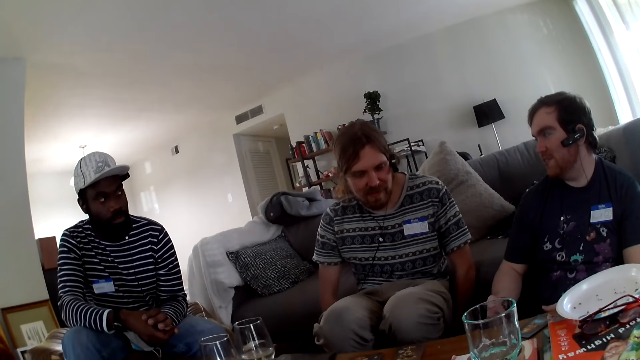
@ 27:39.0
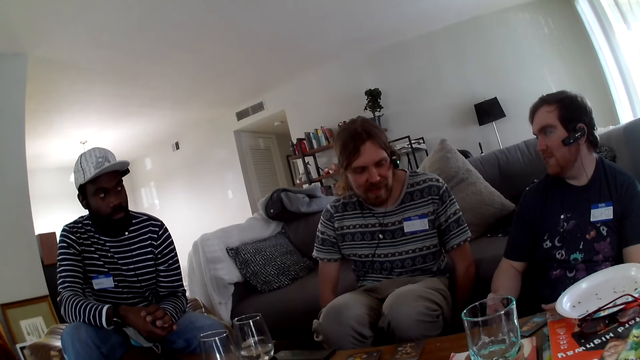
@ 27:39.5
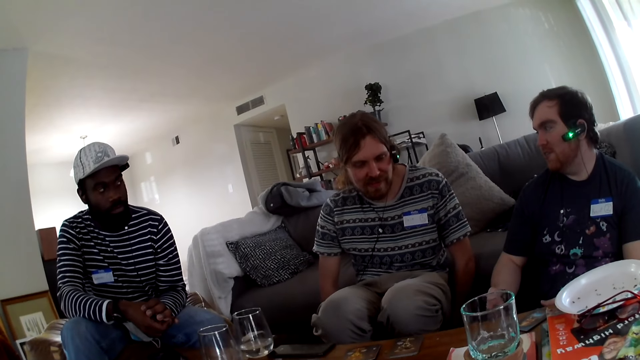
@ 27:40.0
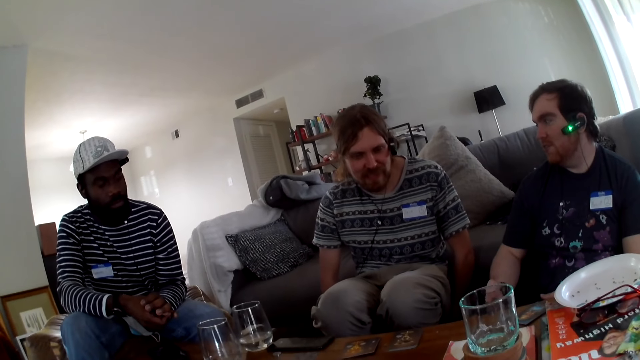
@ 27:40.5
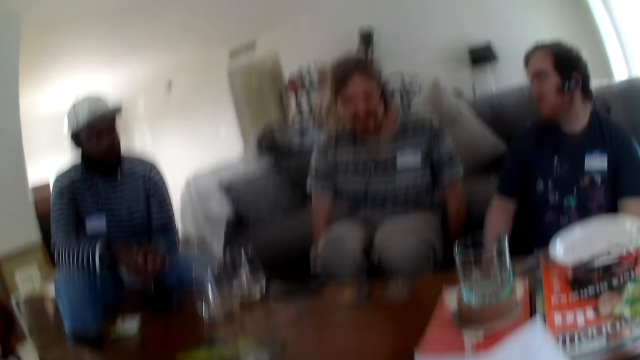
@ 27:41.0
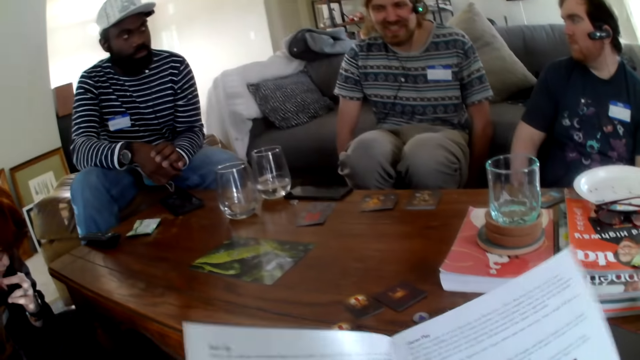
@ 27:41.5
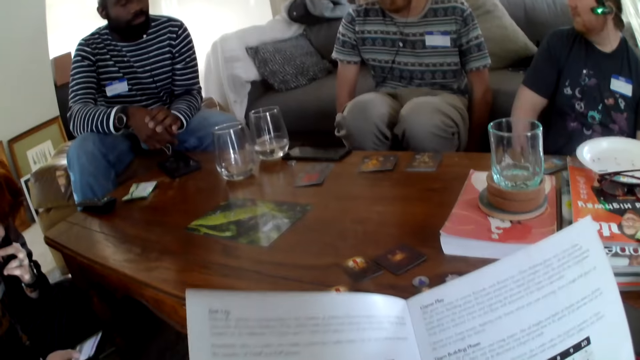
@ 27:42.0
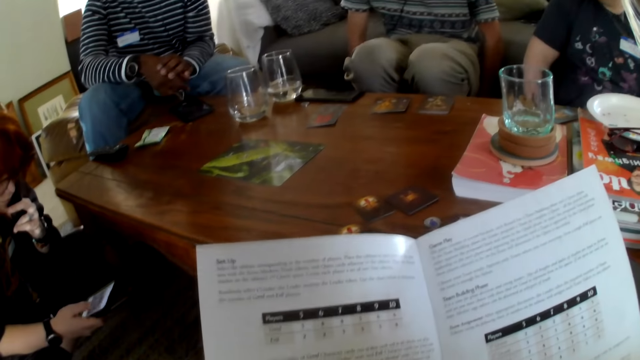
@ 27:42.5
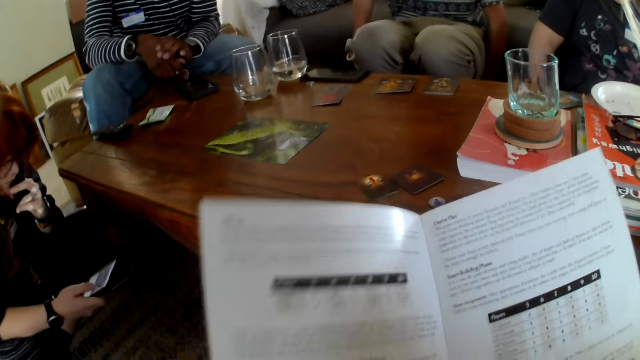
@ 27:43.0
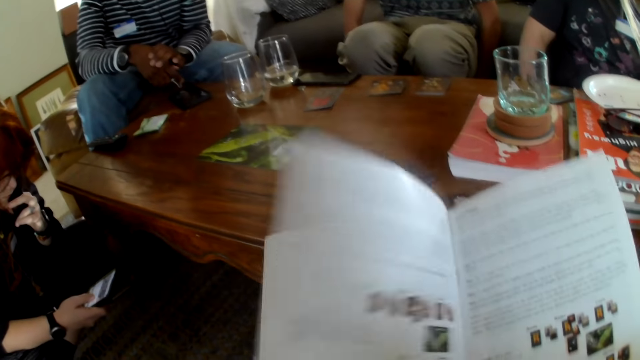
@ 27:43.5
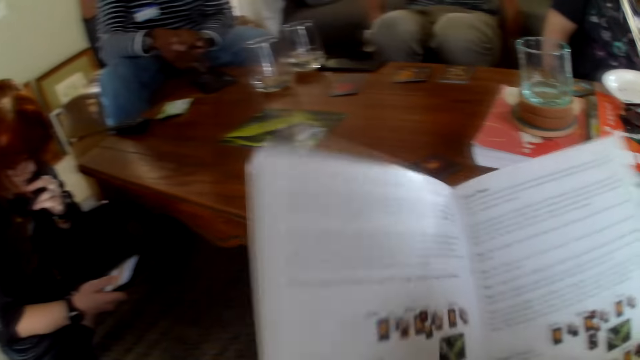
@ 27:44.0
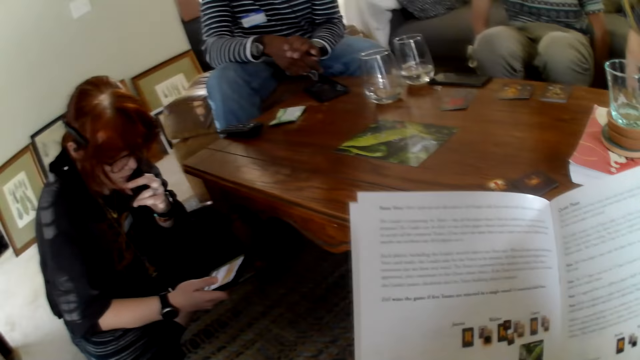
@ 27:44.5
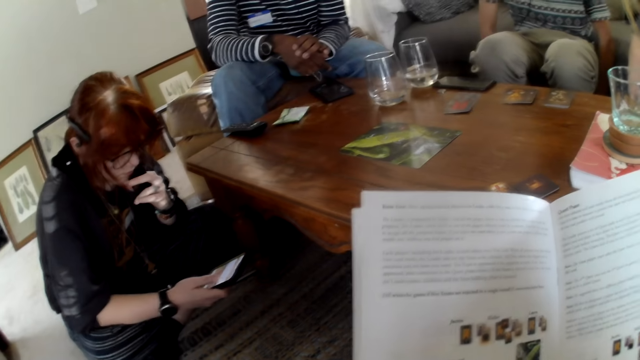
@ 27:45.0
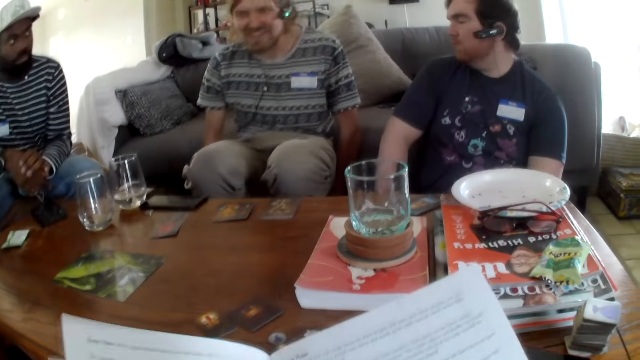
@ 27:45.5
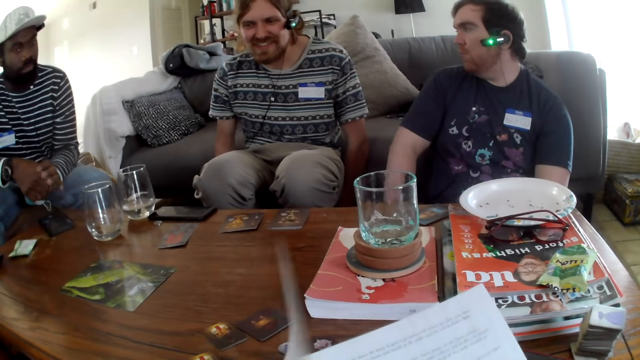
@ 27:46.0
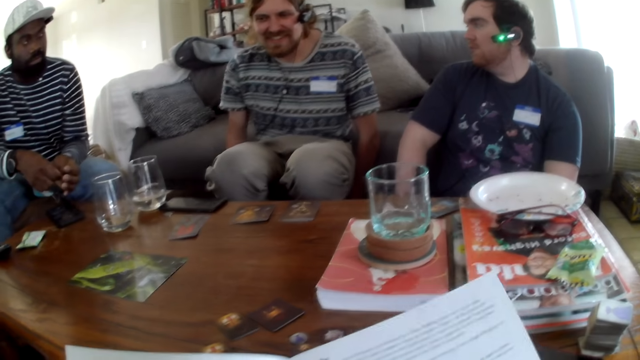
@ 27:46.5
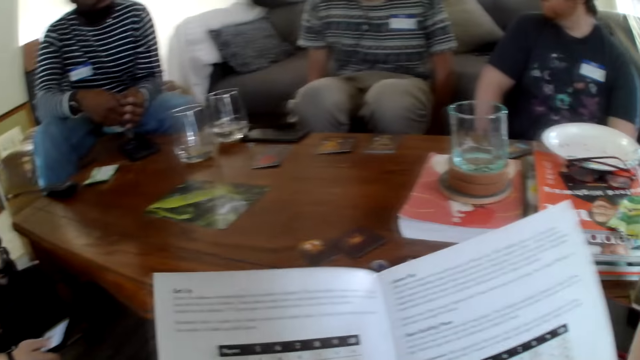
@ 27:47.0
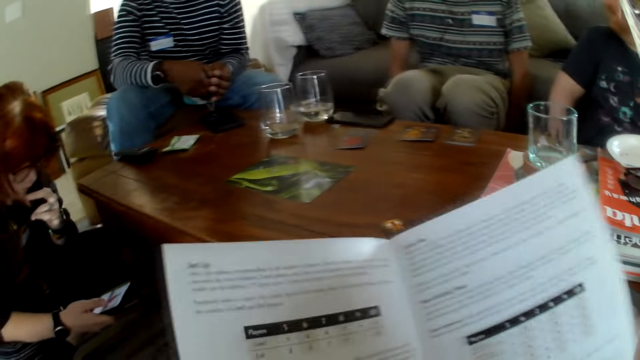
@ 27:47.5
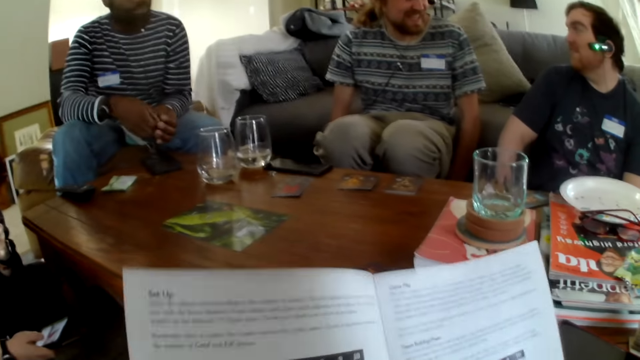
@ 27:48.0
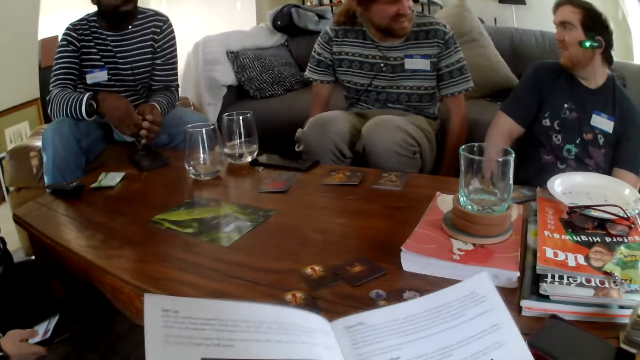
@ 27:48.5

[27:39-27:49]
A person talks. The camera wearer turns the page. They scroll the book. They talk.

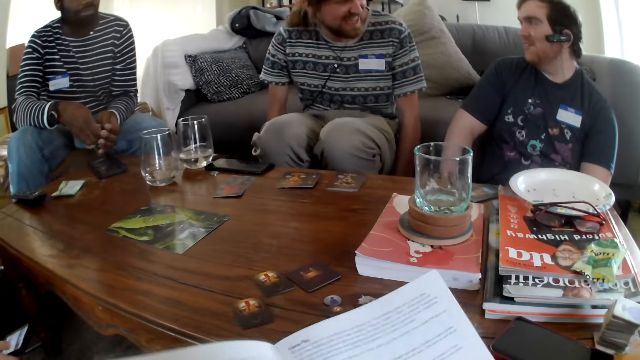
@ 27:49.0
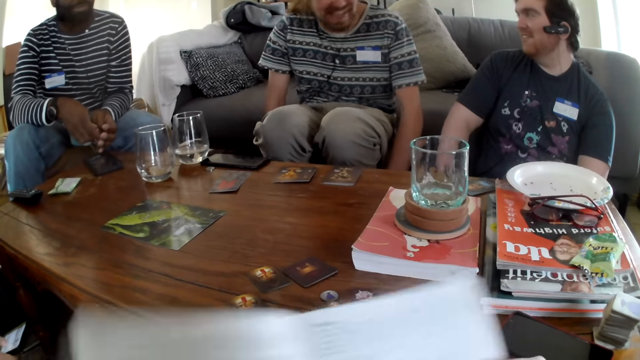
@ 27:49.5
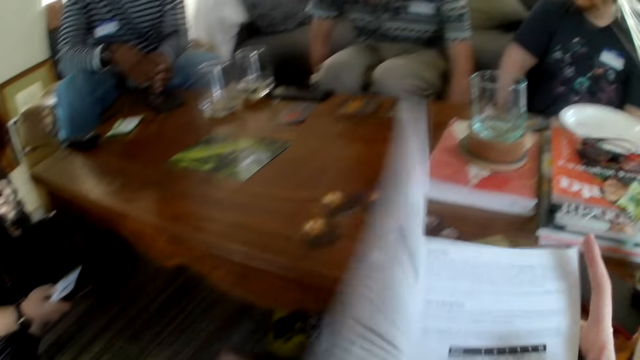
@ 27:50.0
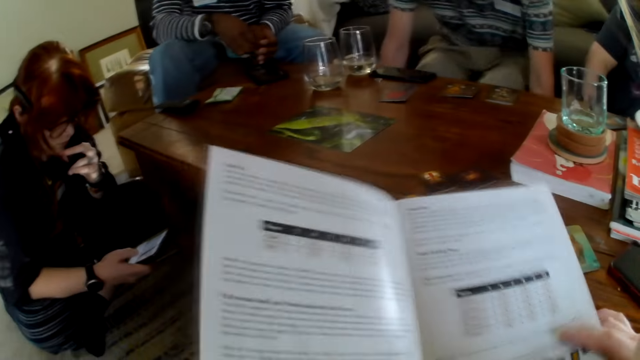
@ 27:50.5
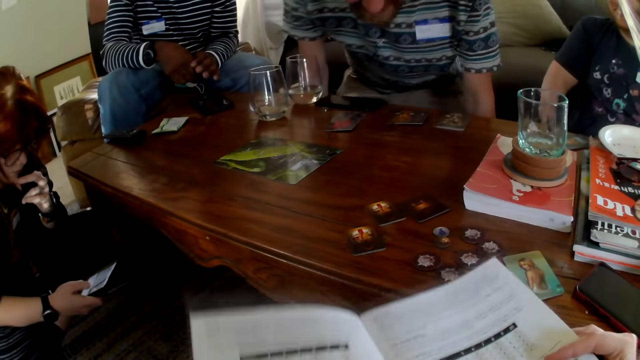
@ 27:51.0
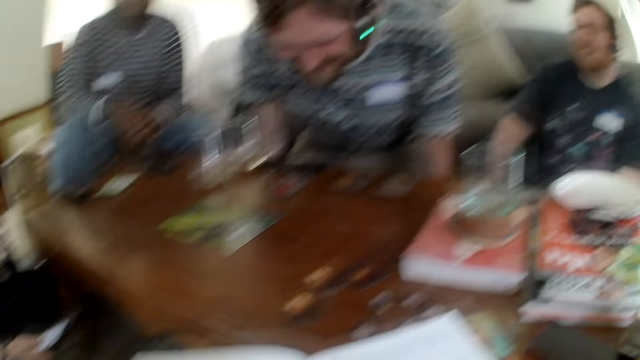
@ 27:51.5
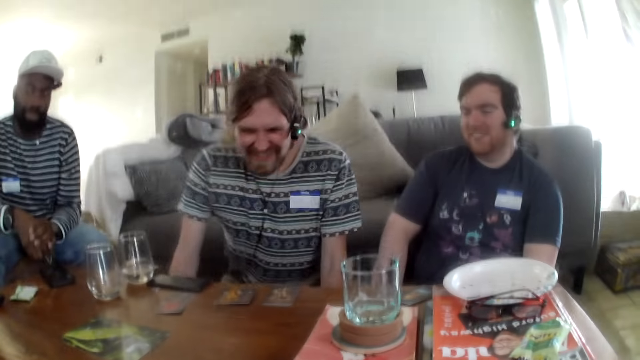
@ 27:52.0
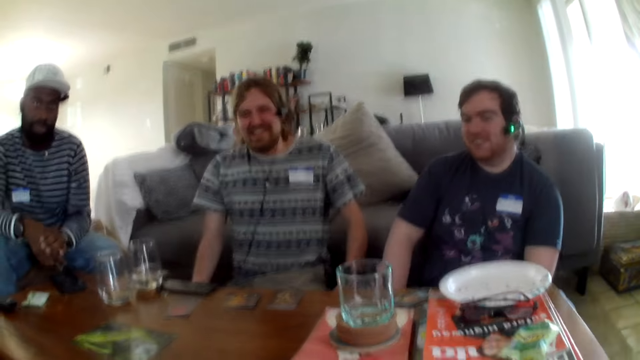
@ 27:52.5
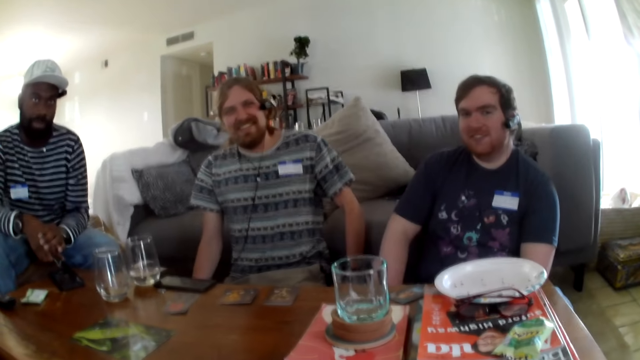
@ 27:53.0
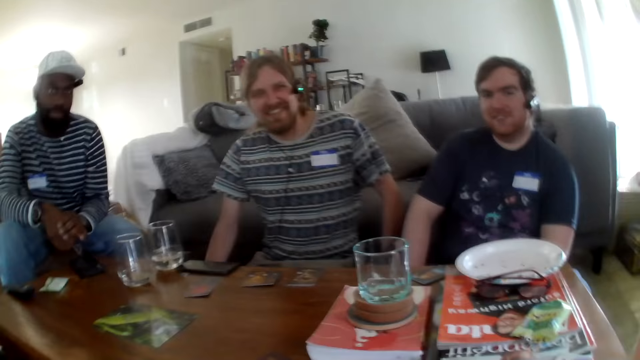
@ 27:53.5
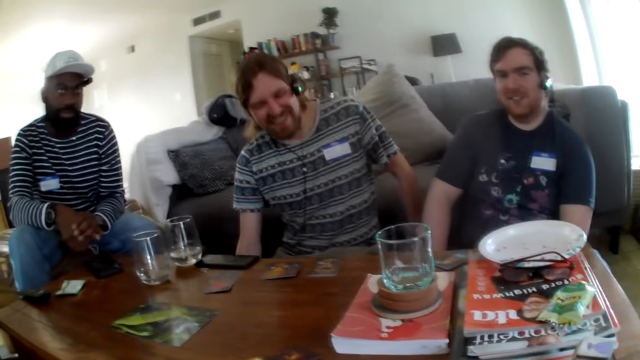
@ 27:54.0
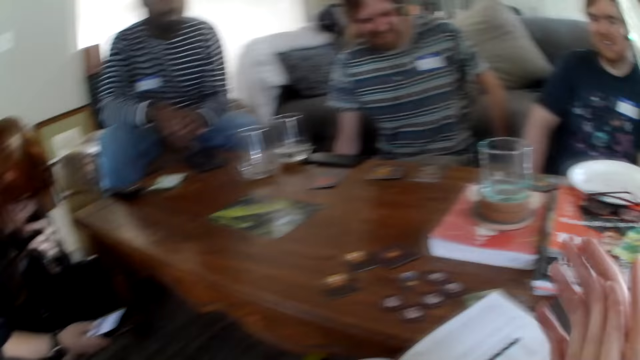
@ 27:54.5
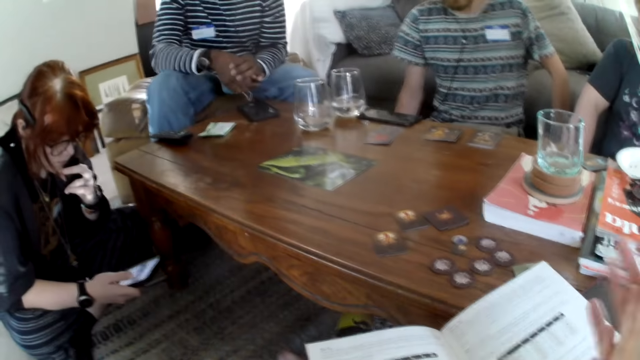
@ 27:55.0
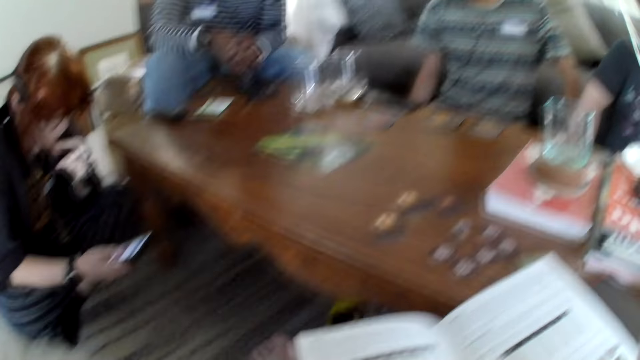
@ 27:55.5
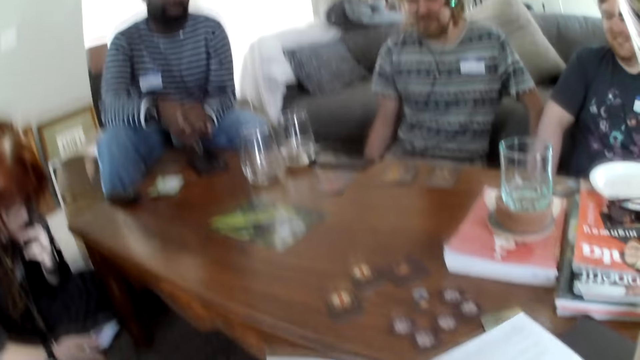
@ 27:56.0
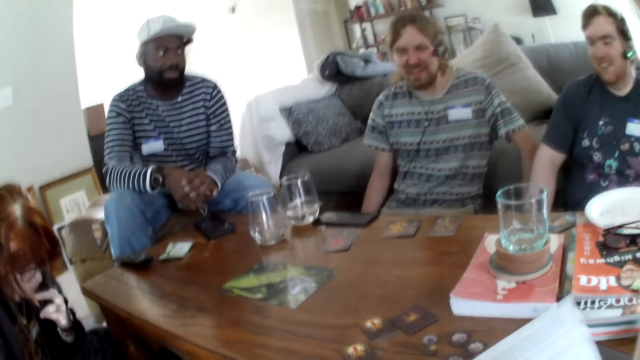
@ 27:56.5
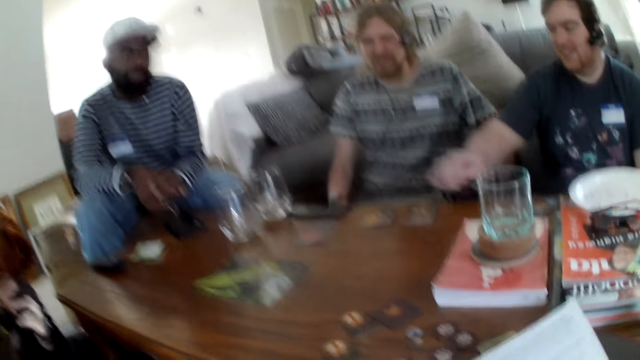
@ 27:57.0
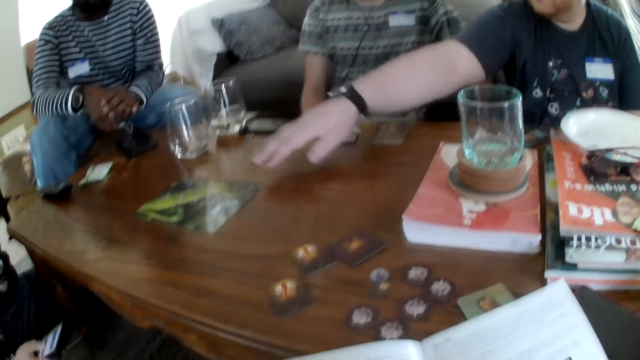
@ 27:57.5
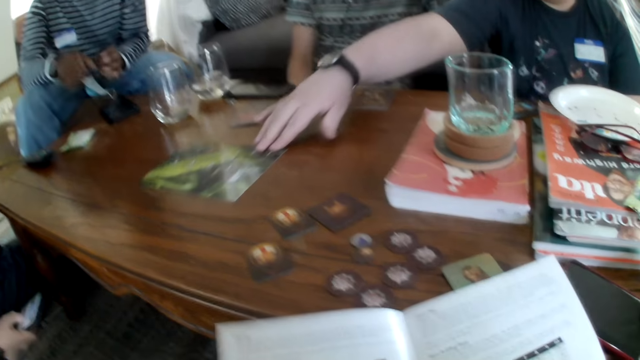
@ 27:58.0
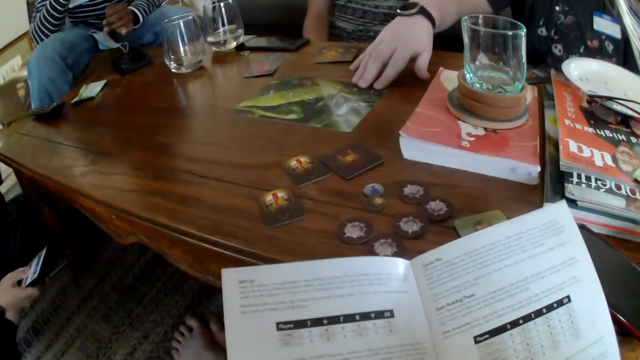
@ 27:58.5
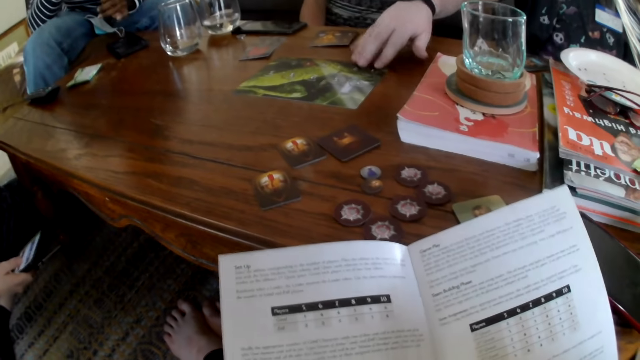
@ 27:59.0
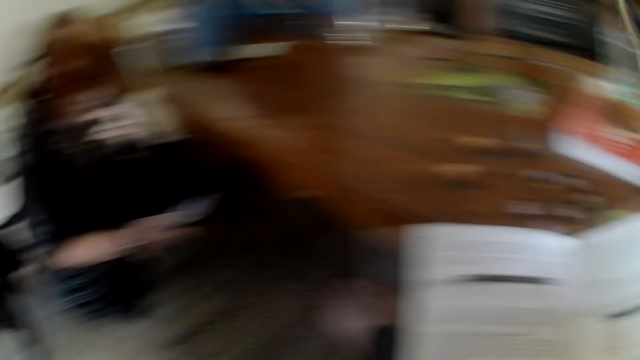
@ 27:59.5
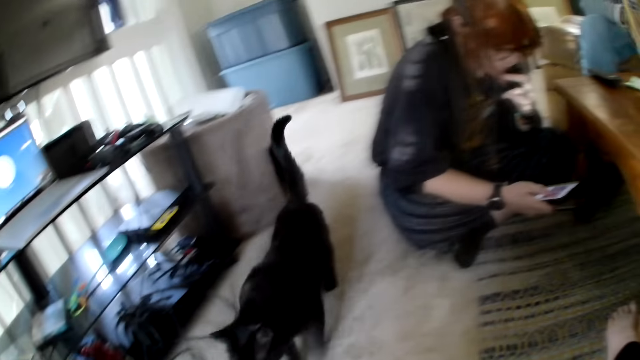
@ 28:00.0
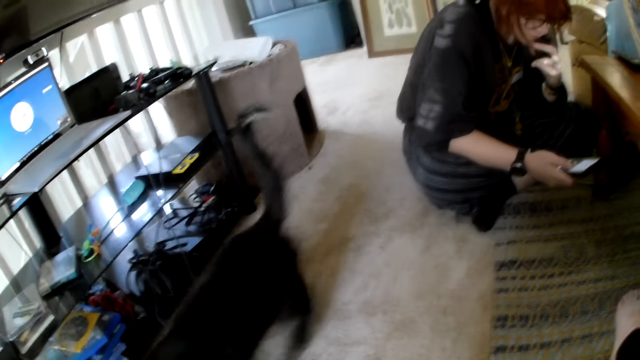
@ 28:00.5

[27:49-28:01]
A man talks to a person. The person laughs. The camera wearer laughs and talks. They move the hand. The person talks. The man pulls the paper and picks up the paper. The camera wearer talks.
